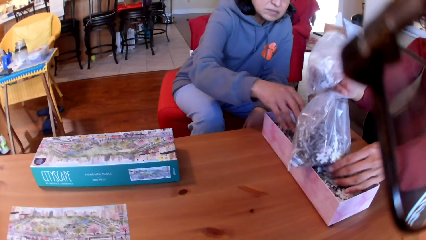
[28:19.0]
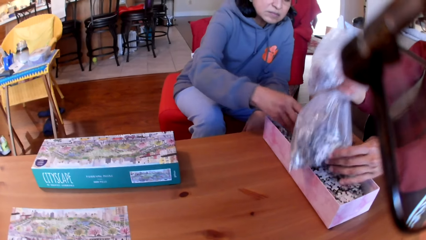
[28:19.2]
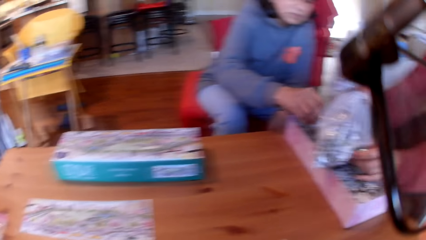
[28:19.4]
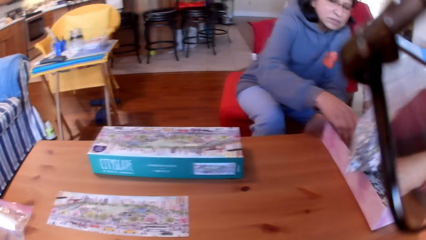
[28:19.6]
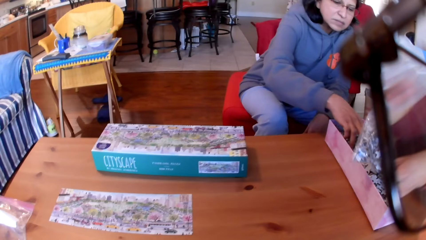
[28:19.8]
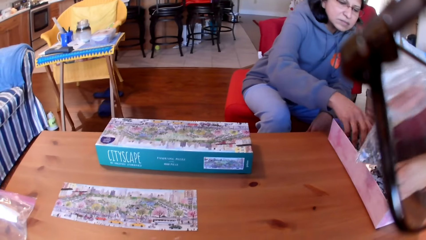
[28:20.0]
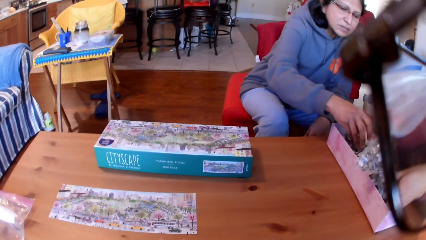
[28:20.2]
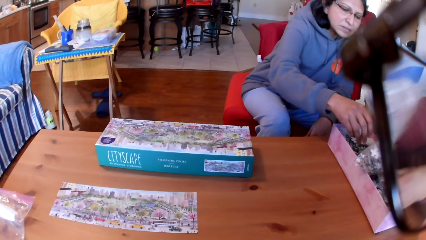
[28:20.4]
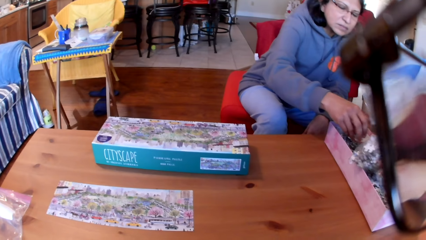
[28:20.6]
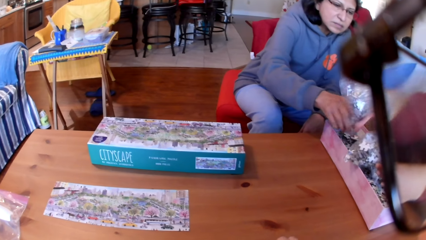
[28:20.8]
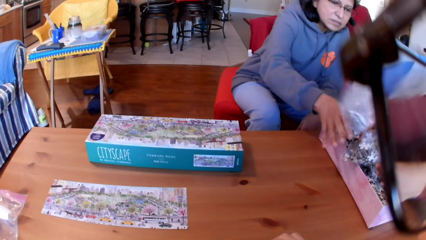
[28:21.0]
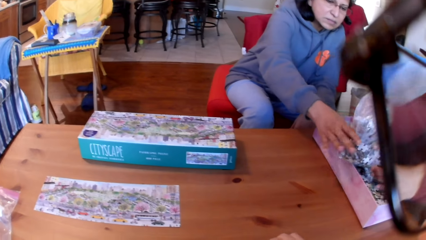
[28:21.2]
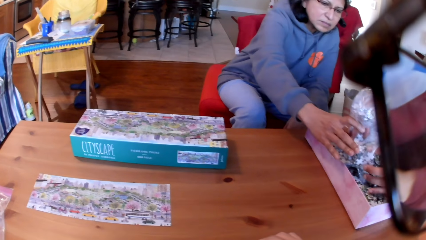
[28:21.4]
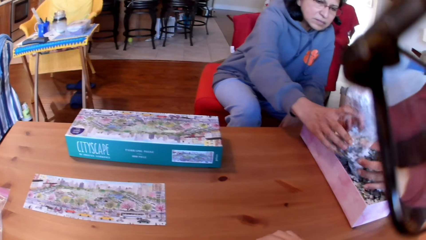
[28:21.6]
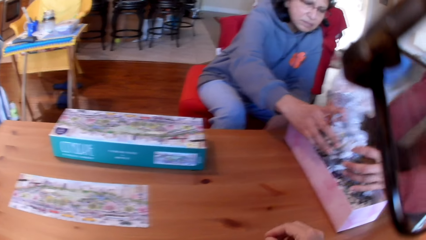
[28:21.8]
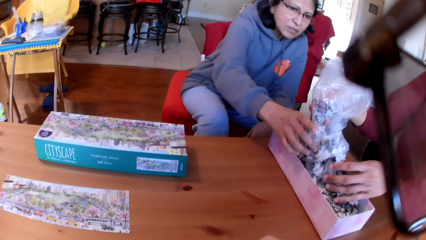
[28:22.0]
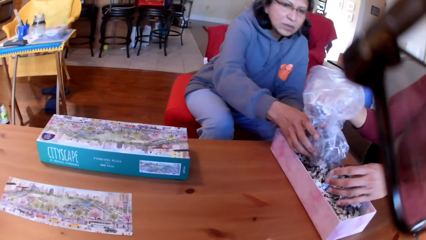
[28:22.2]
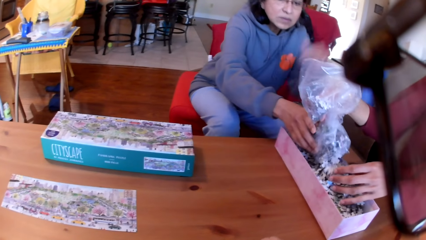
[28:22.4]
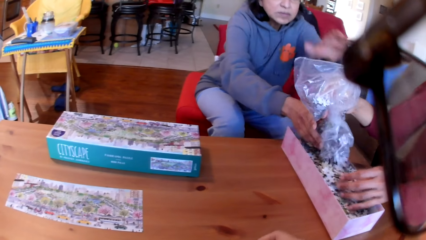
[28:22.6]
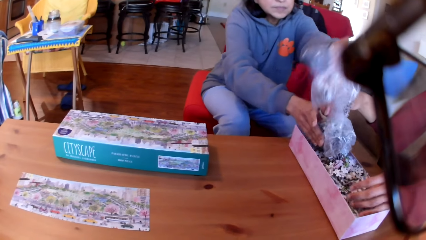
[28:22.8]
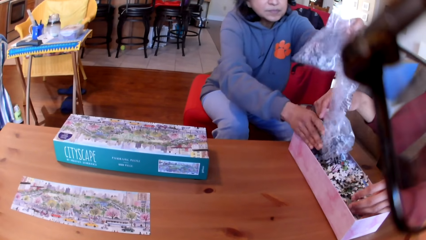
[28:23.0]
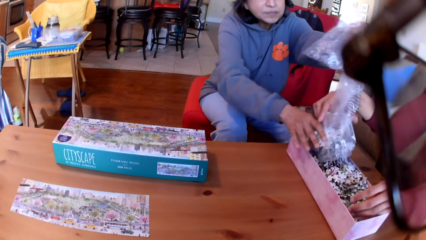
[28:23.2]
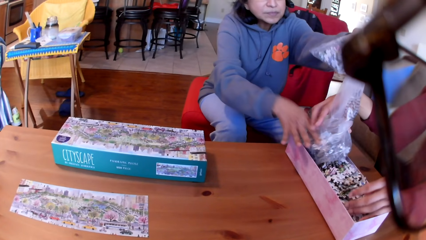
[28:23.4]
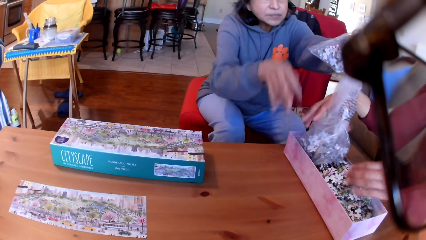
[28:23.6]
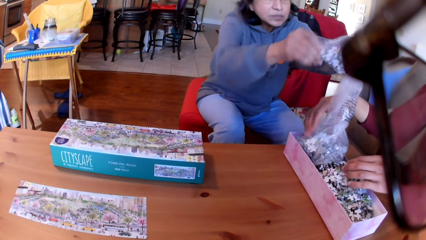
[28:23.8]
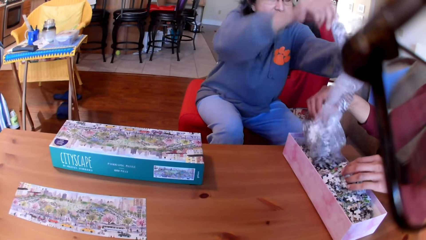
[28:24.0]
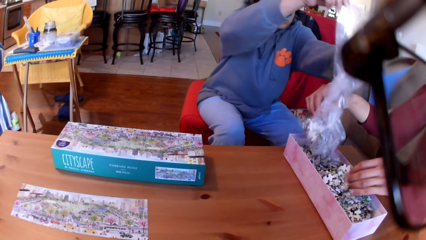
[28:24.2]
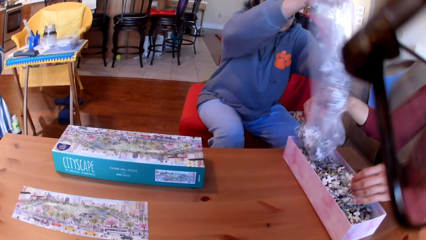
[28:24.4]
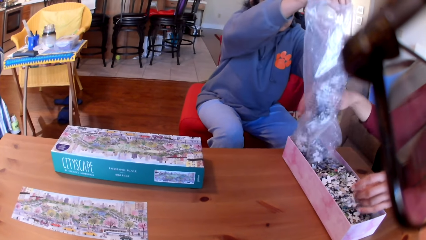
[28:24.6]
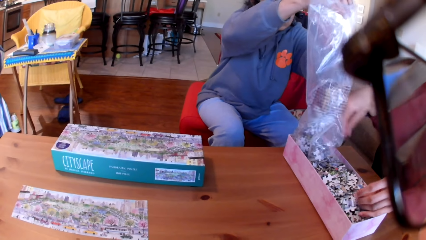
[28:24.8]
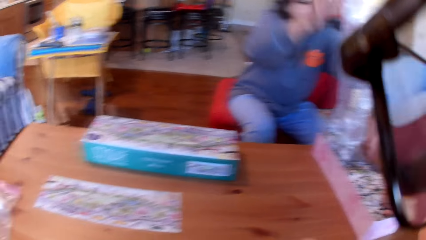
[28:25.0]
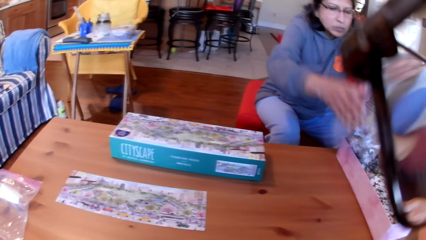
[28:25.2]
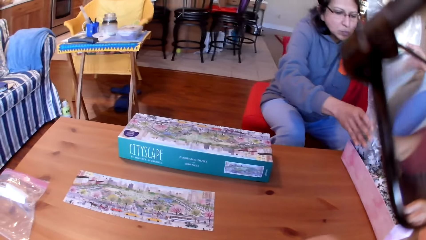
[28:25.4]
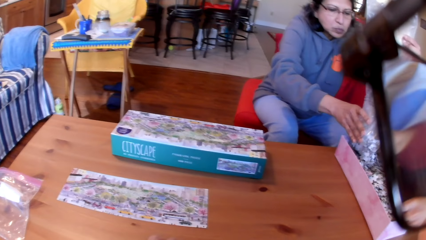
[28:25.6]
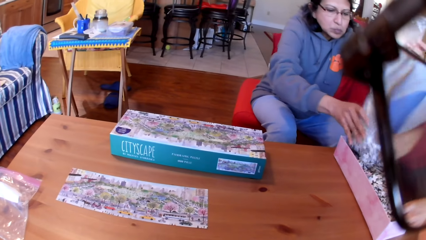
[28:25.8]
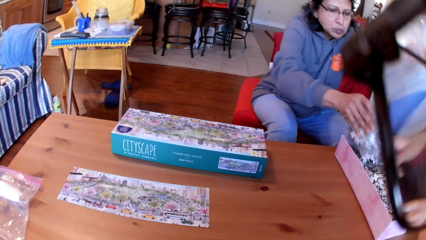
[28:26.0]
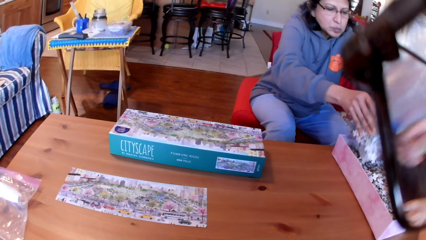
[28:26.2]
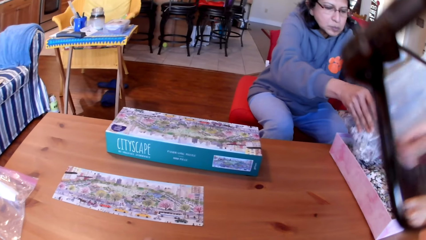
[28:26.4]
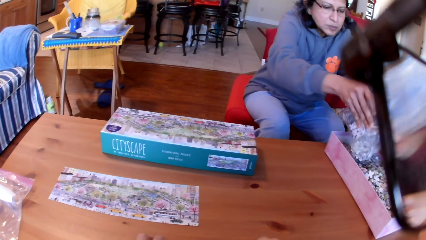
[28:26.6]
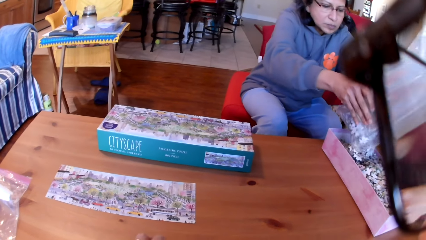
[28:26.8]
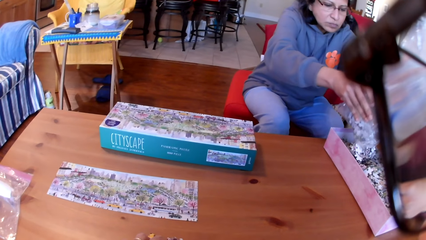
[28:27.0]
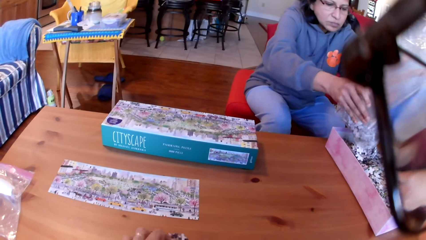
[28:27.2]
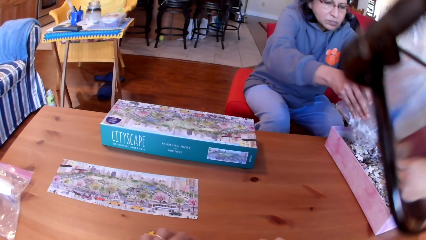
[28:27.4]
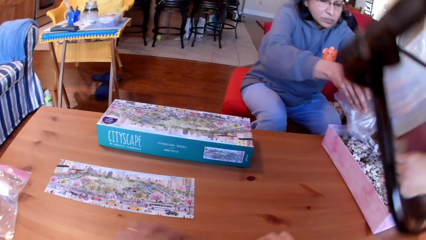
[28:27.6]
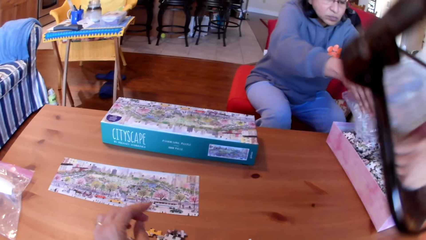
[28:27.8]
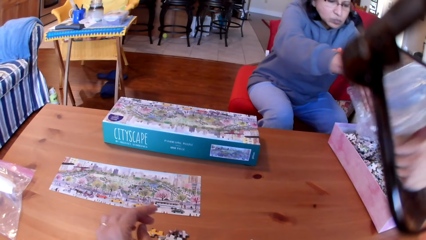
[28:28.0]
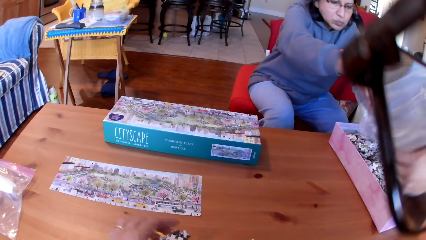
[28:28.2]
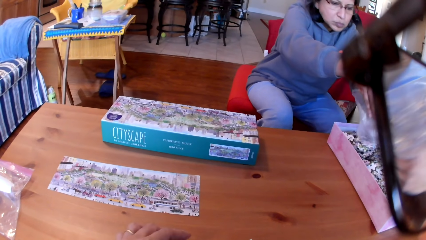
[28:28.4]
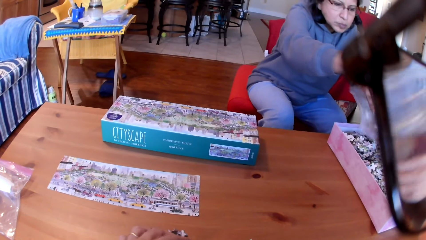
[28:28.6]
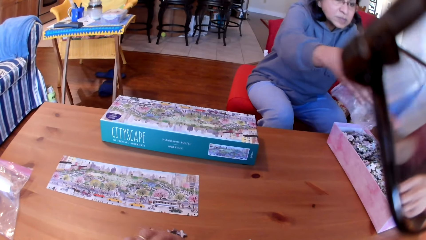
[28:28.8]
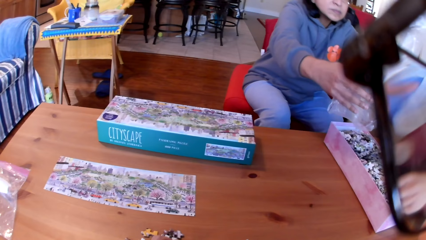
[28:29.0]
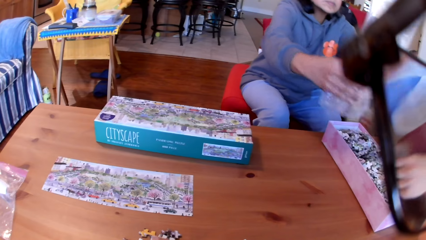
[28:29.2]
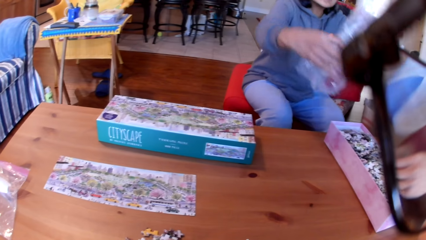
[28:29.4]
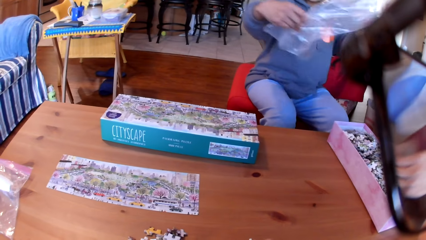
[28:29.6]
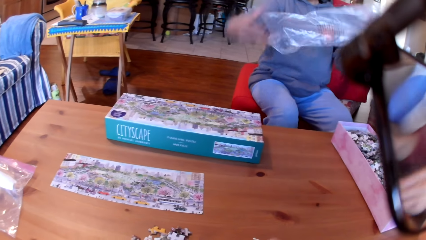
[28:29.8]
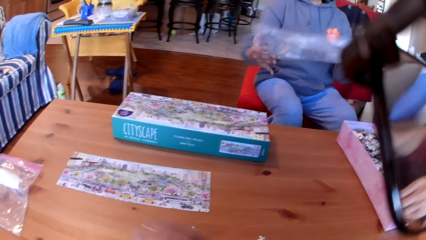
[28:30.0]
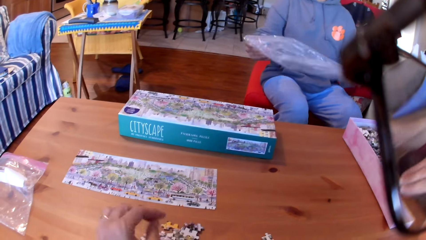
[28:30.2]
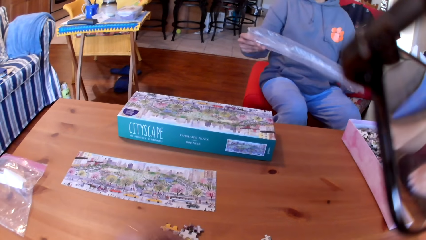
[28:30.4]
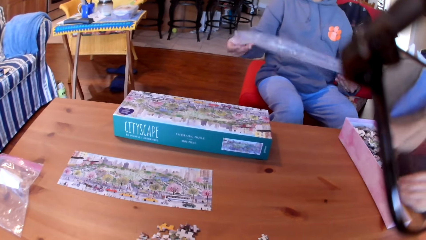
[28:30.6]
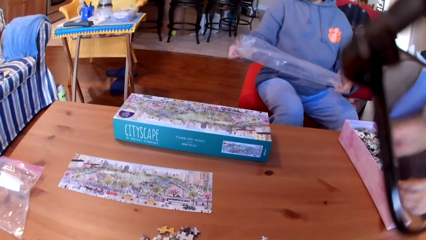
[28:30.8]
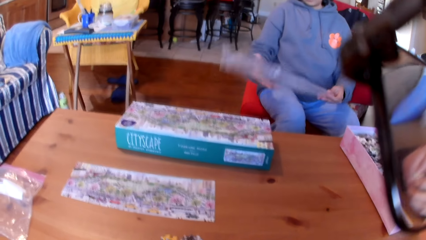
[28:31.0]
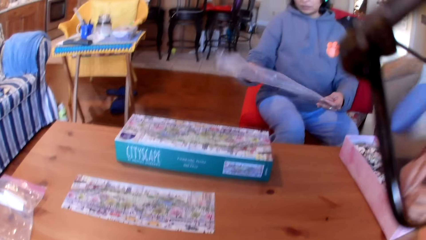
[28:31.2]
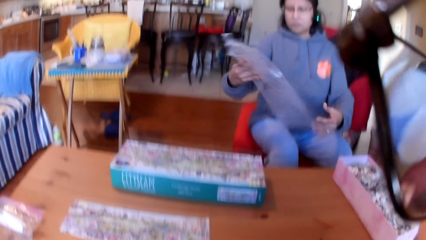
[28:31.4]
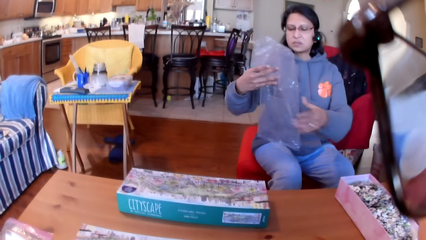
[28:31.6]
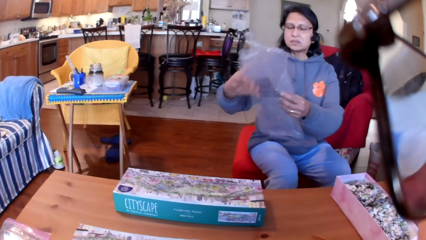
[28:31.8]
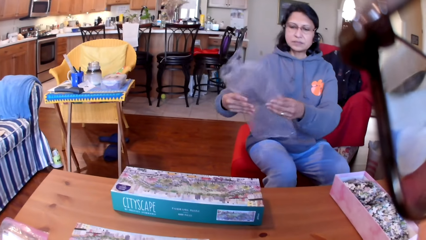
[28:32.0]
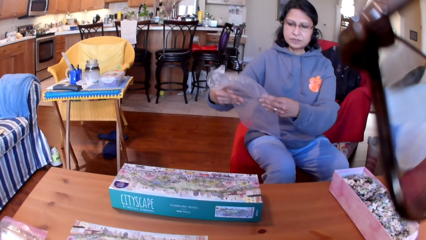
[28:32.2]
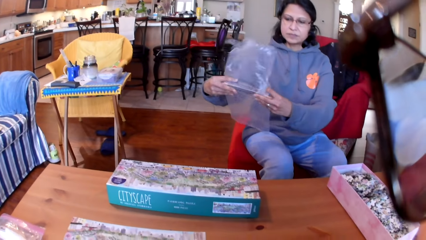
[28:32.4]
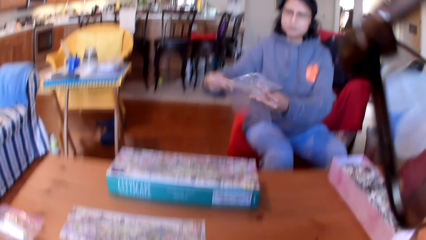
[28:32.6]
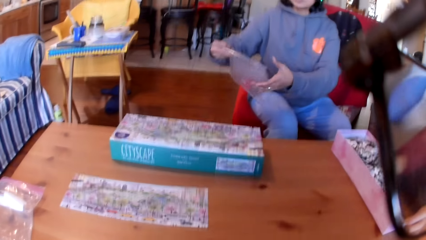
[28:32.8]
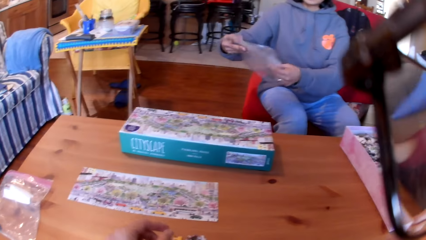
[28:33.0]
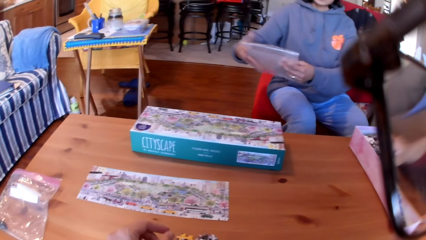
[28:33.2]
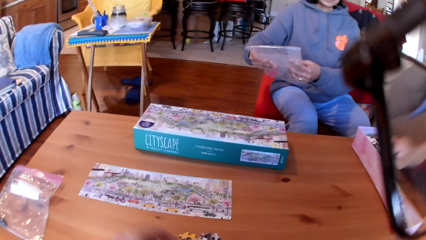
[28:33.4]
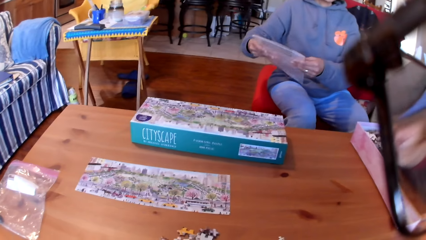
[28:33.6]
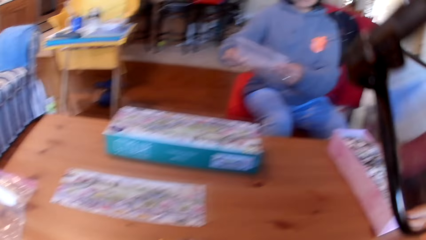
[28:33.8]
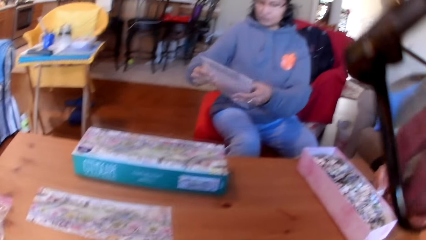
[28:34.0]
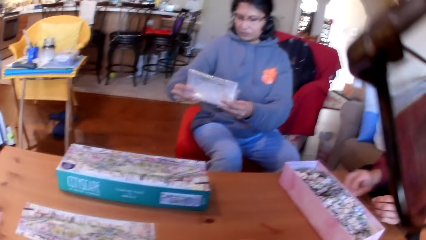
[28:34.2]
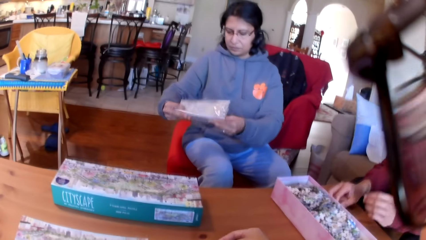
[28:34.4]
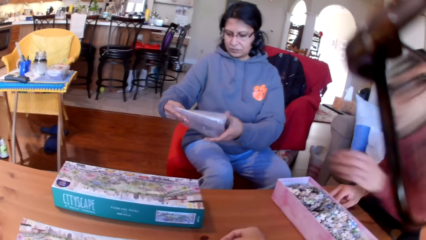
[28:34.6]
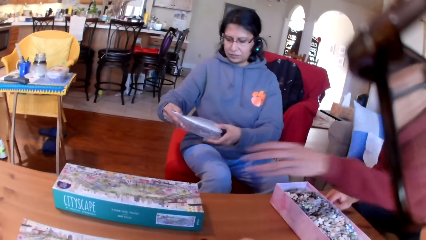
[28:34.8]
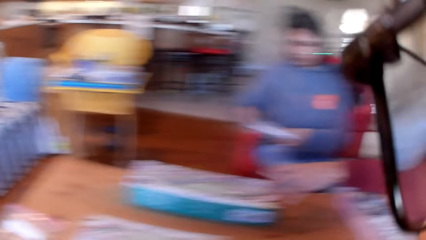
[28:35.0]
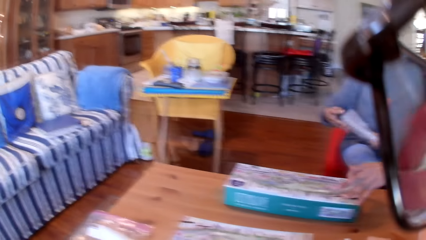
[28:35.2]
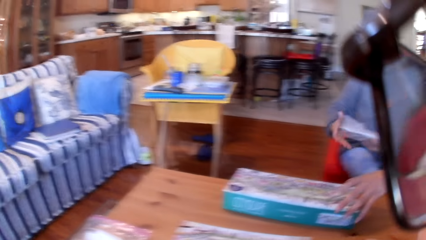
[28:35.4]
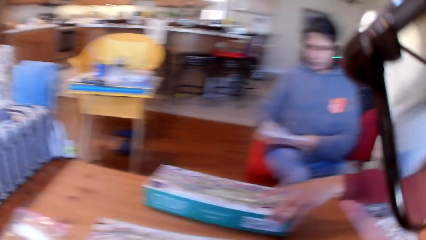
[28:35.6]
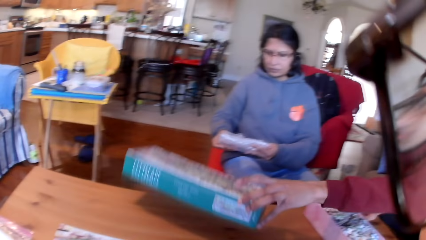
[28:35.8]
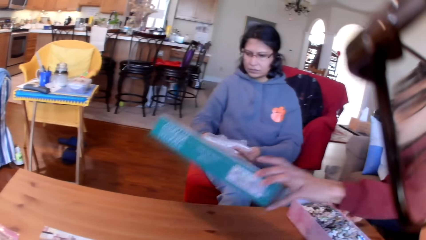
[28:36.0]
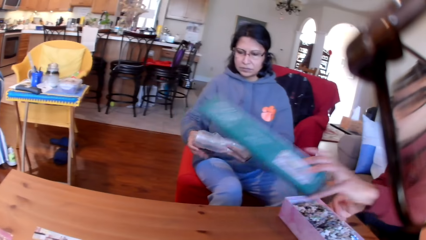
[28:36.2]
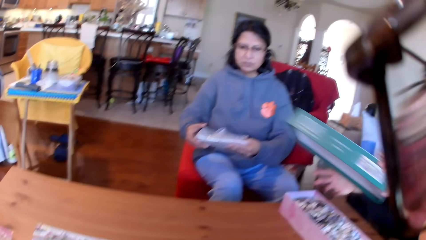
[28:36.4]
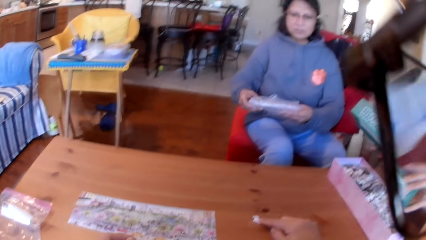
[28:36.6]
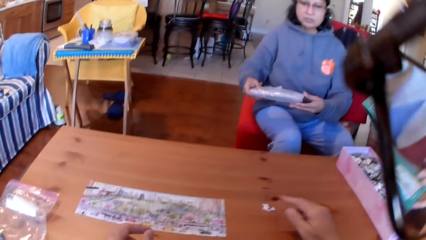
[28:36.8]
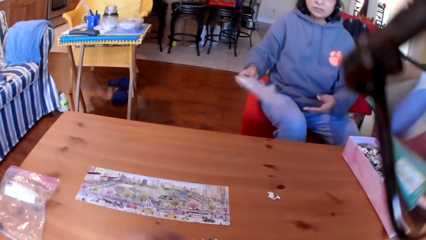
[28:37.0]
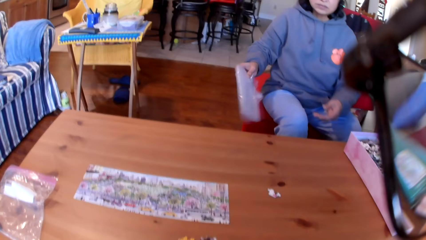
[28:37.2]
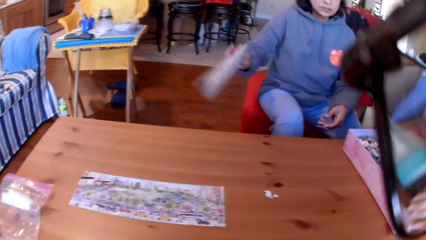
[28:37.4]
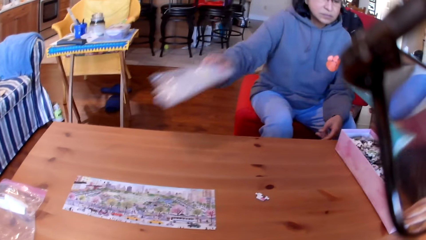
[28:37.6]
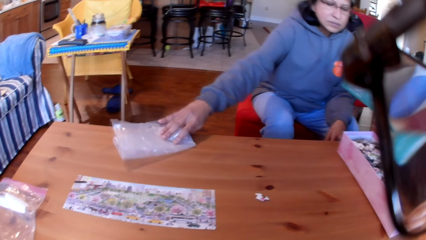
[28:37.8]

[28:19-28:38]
The woman touches the puzzles. The camera wearer arranges the puzzles on the table and takes the polythene. The woman pours the puzzles and folds the polythene. The camera wearer looks at the woman. The man takes a box. The camera wearer moves a puzzle on the table. The man converses. The woman puts the polythene on the table.
